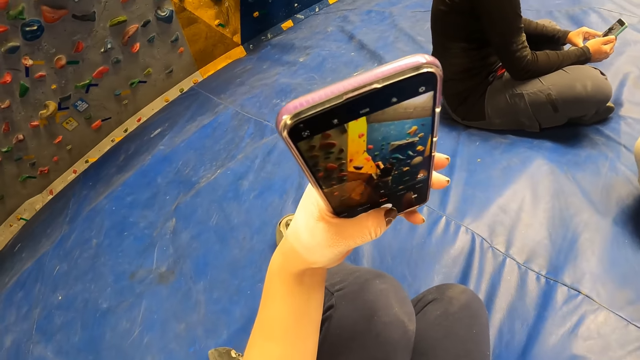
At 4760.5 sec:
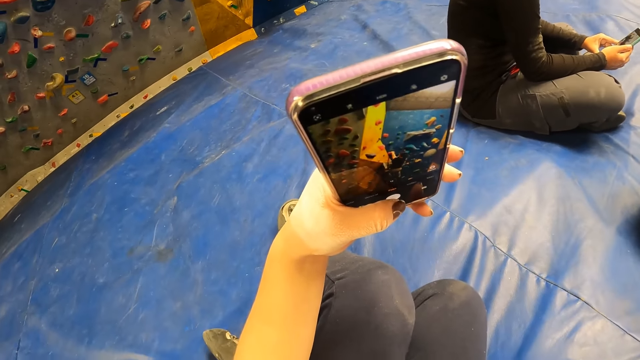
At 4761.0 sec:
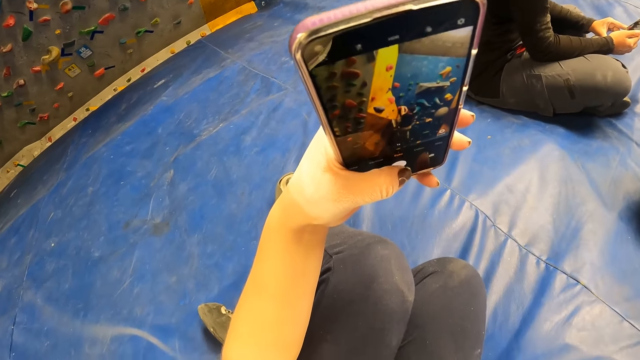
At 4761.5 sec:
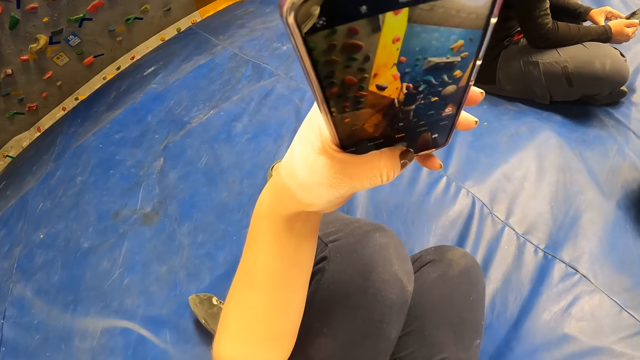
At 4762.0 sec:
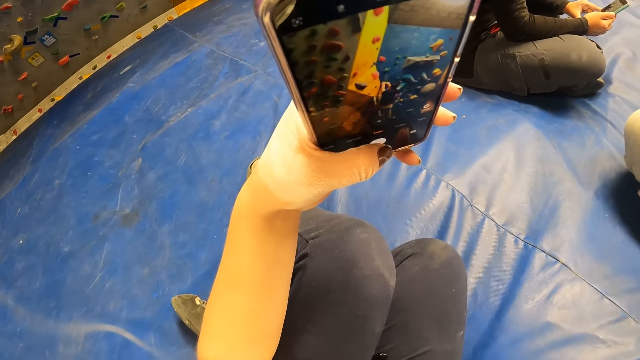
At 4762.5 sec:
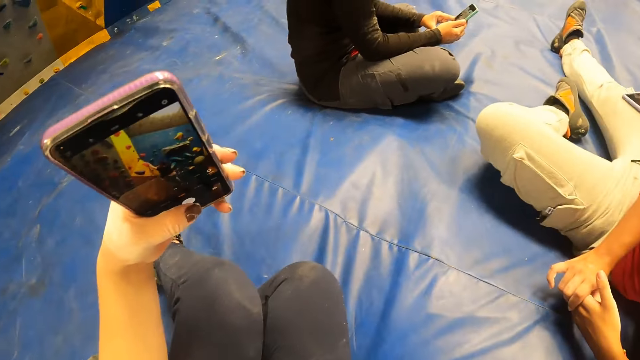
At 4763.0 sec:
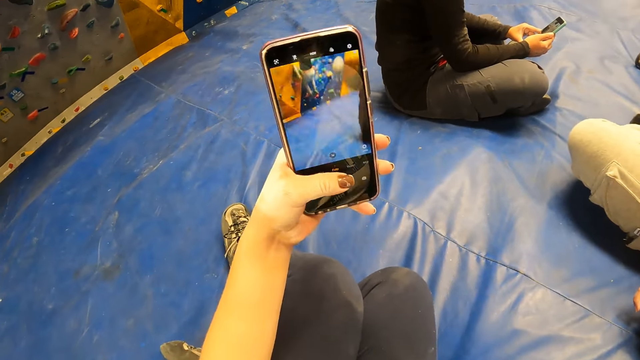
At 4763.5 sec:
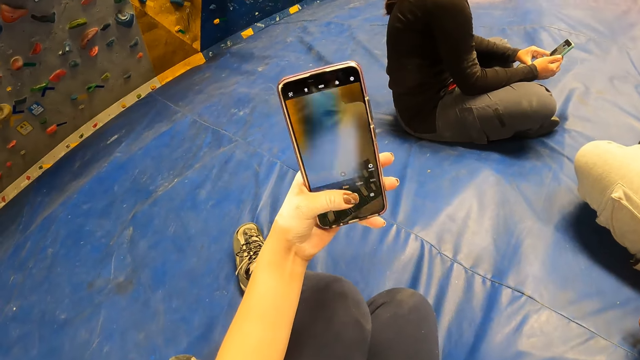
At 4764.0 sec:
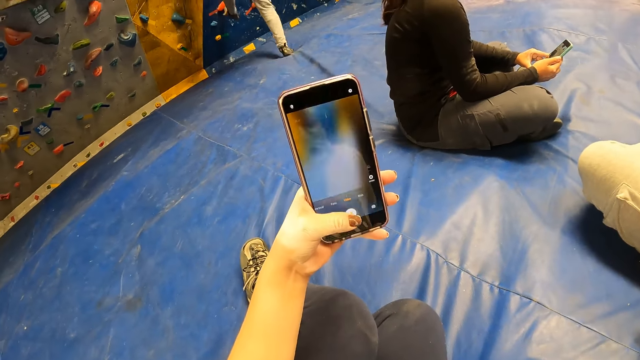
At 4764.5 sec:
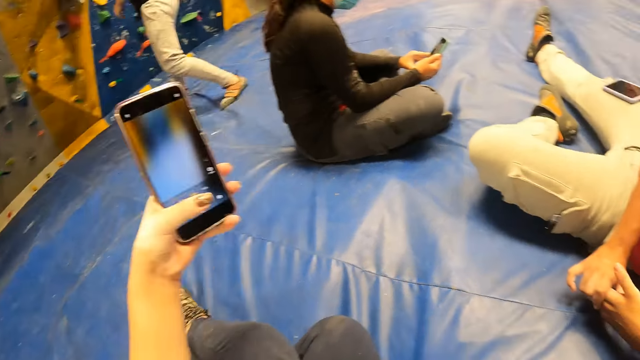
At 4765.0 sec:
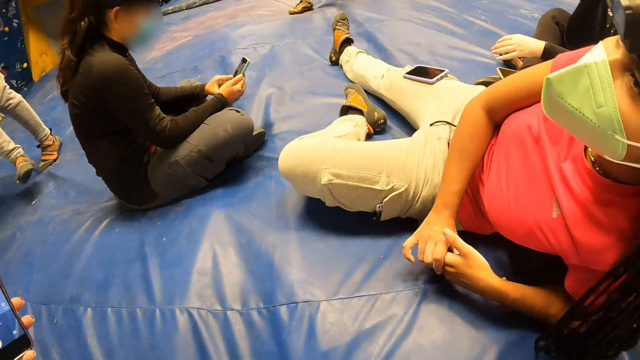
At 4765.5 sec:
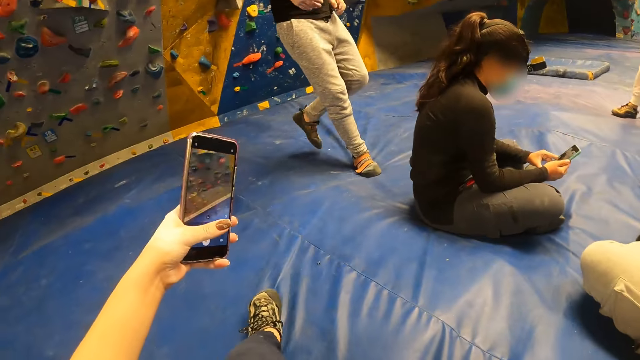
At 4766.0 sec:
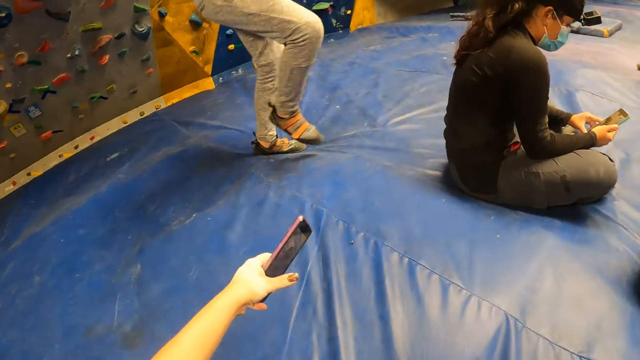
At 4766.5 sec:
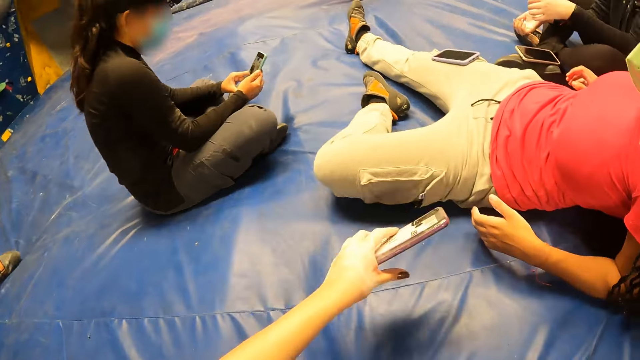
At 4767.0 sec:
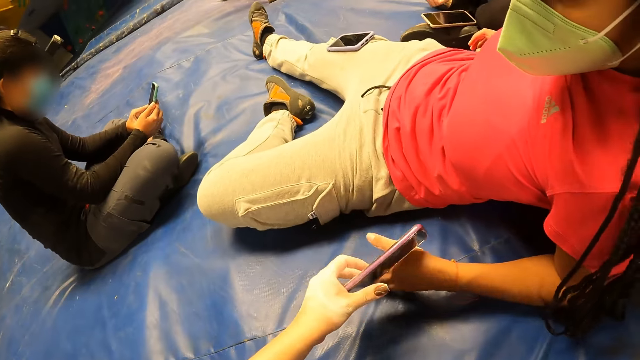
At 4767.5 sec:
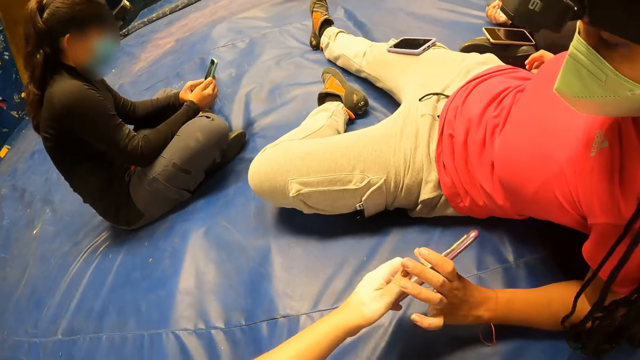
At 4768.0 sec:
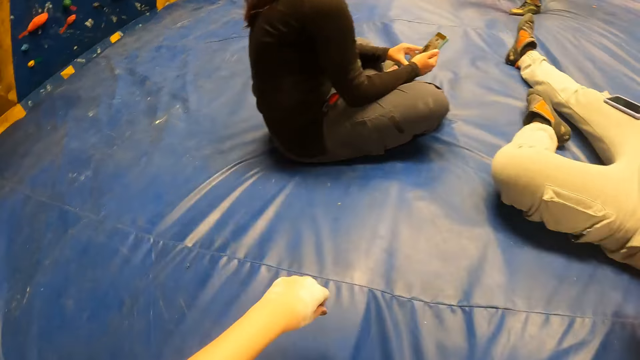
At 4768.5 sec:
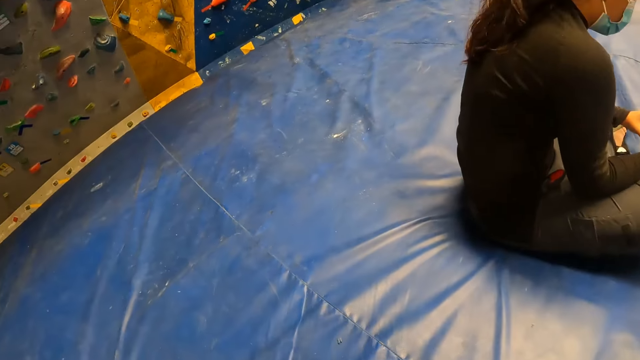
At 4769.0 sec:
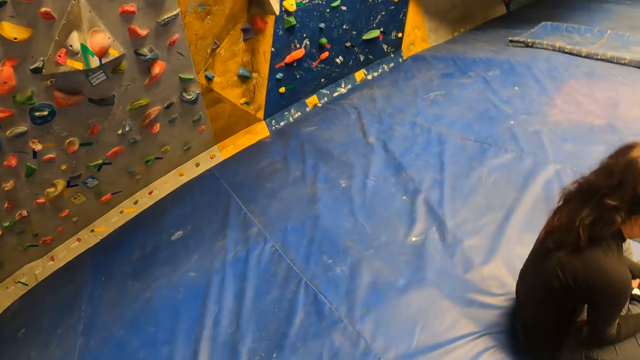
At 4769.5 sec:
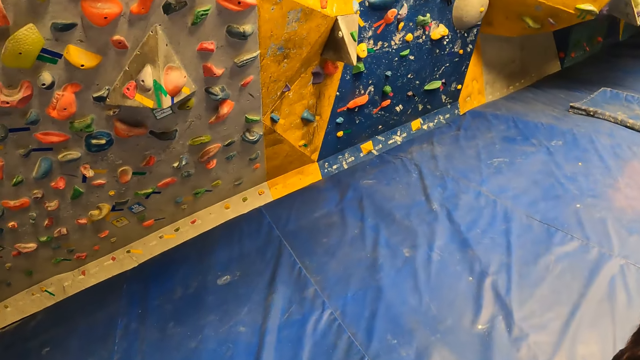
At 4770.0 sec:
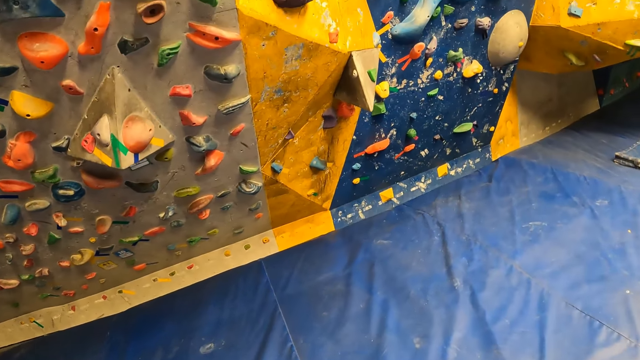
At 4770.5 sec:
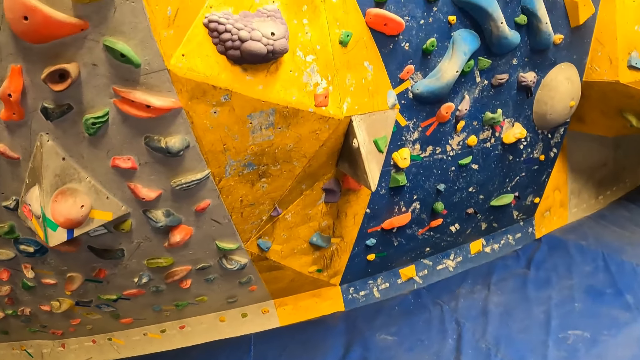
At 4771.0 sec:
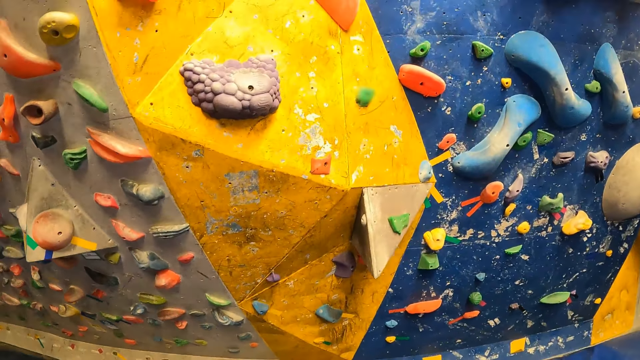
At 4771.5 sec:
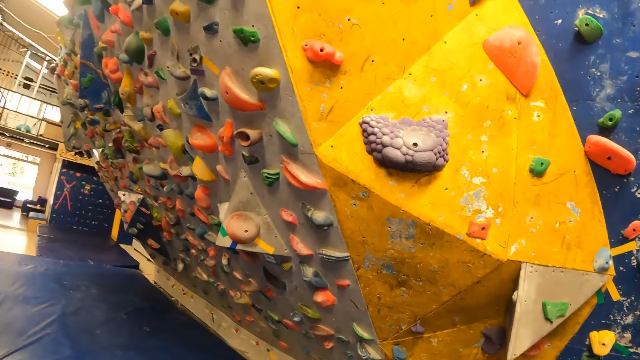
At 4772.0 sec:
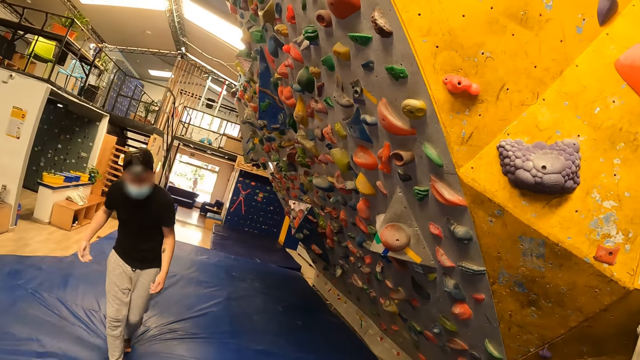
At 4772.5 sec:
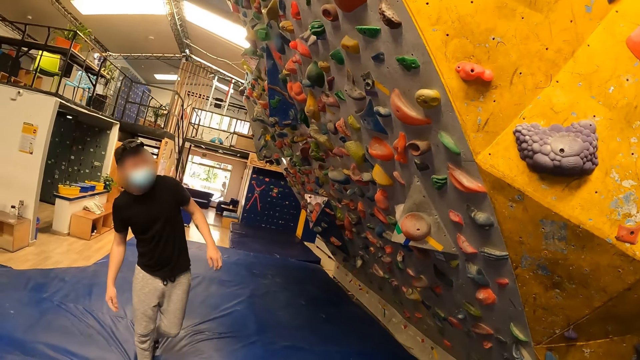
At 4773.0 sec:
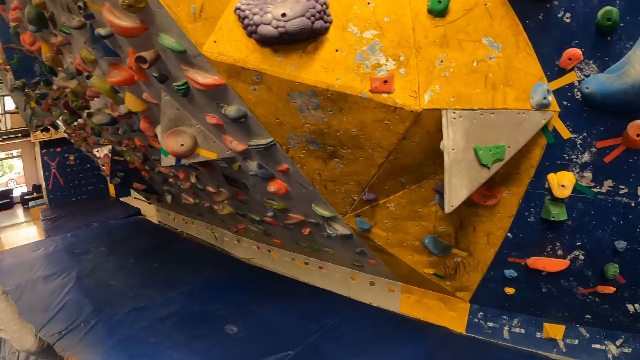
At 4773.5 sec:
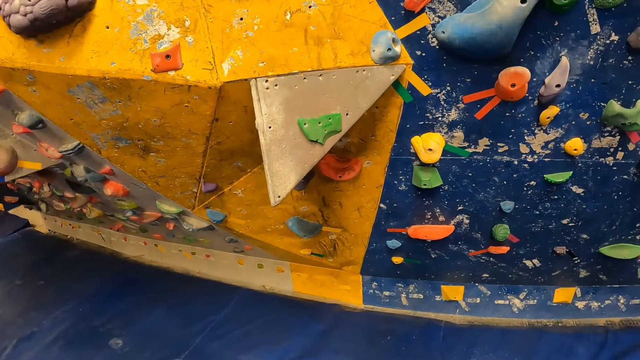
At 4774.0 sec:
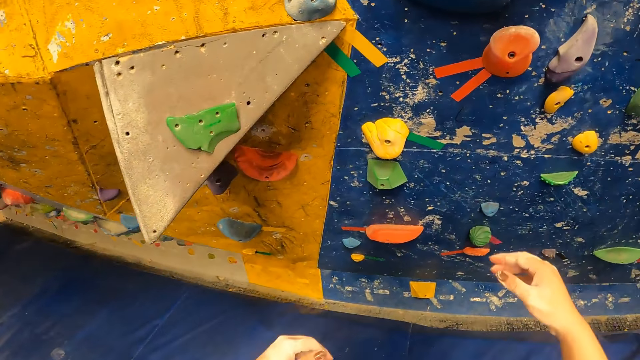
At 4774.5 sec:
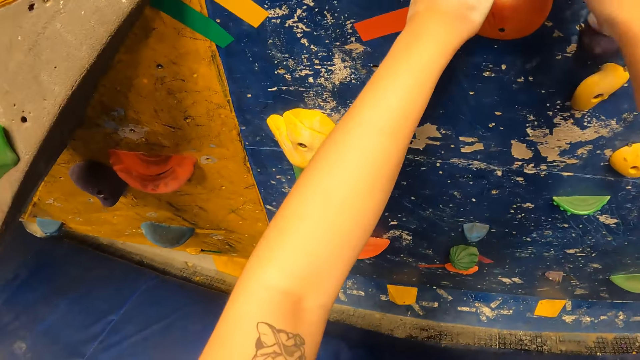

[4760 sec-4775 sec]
The man jumps down from the wall on the spongy area. The camera wearer gives the phone to a woman with her left hand. She walks to the wall, and looks at the man.

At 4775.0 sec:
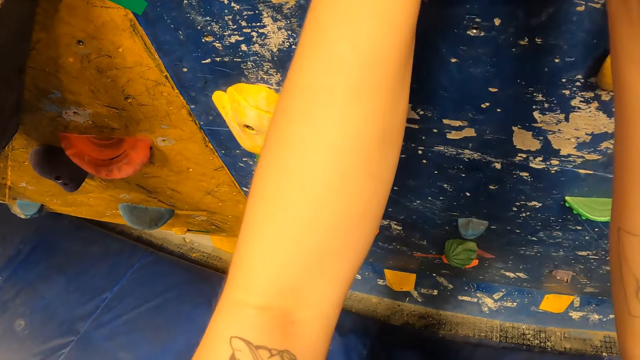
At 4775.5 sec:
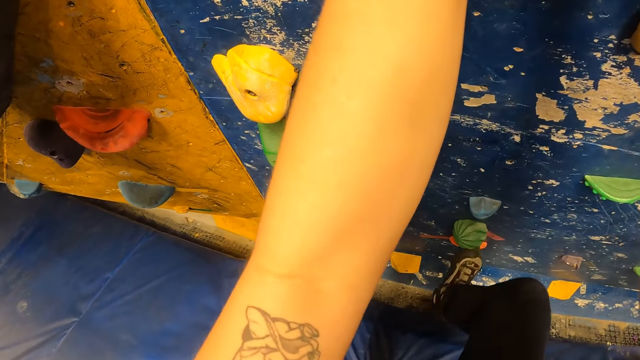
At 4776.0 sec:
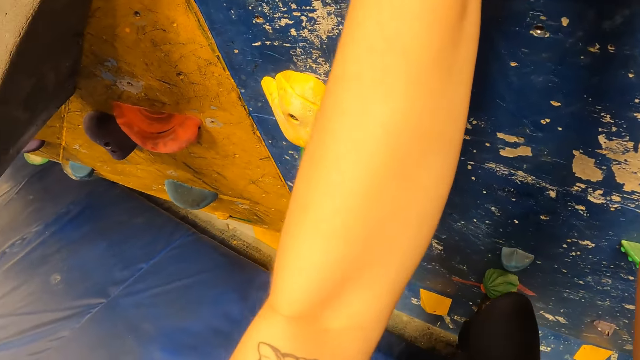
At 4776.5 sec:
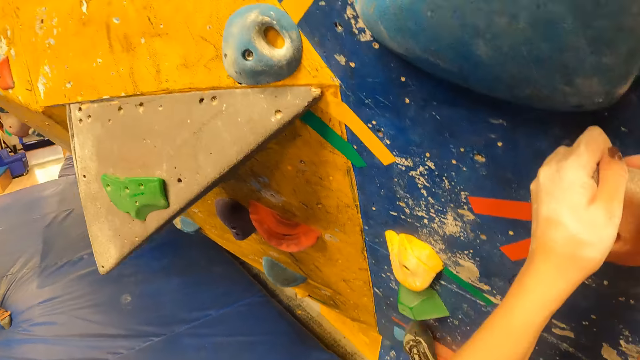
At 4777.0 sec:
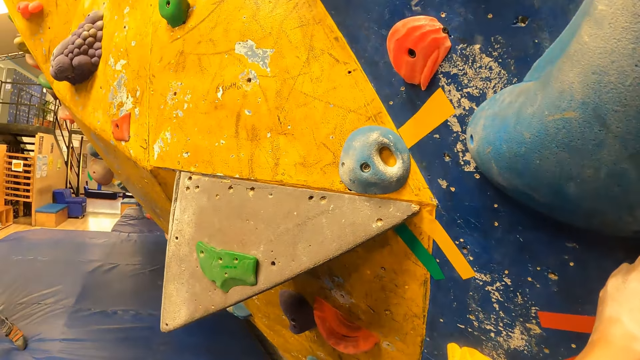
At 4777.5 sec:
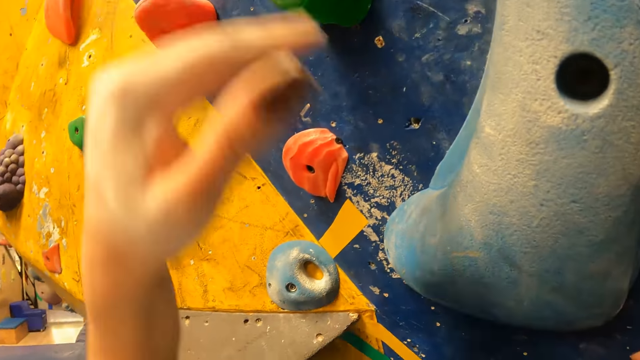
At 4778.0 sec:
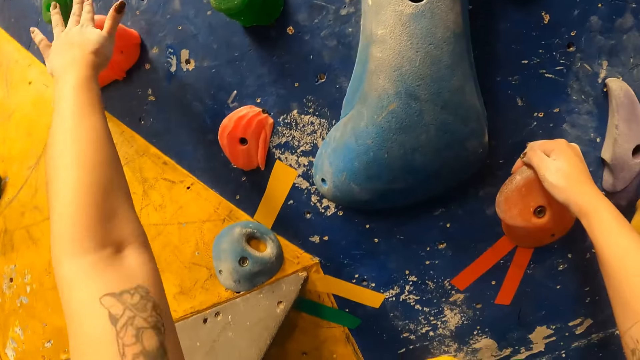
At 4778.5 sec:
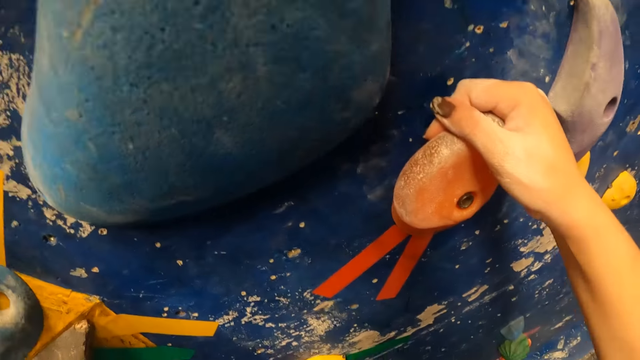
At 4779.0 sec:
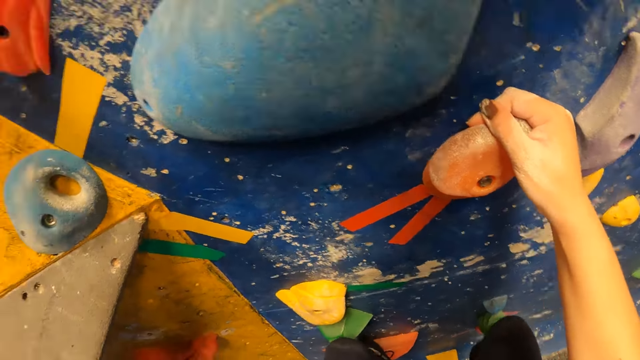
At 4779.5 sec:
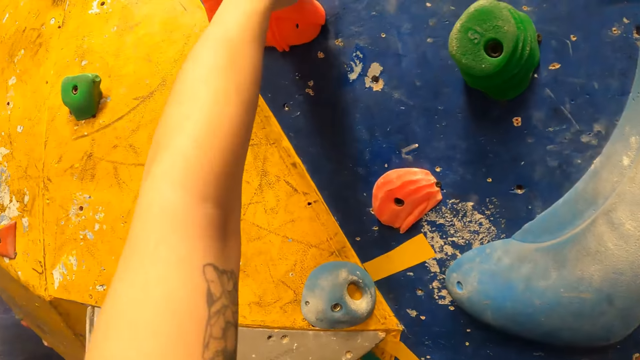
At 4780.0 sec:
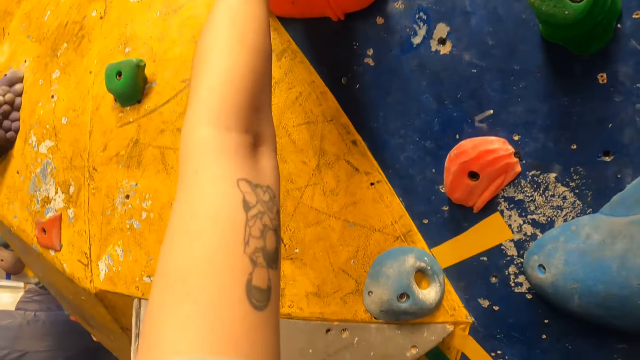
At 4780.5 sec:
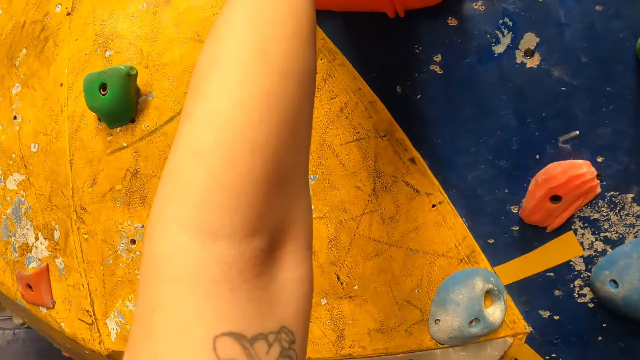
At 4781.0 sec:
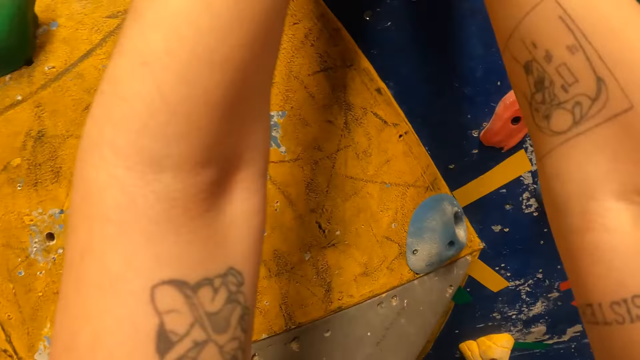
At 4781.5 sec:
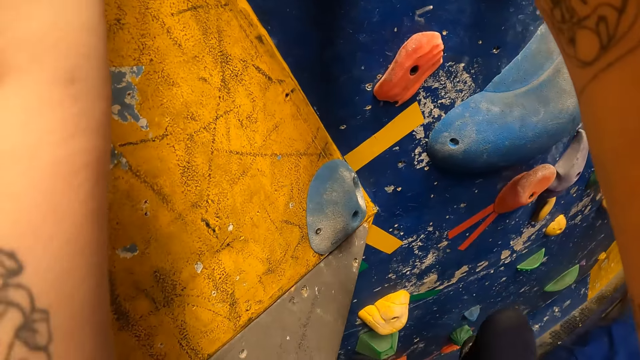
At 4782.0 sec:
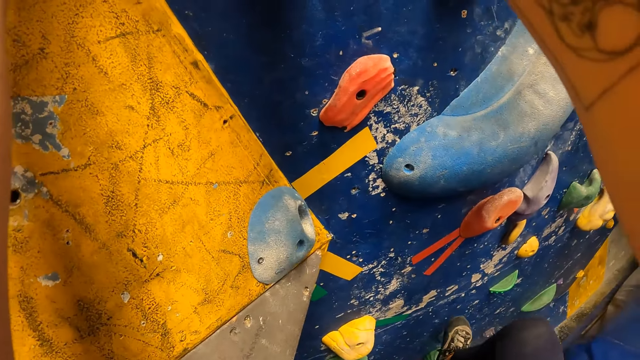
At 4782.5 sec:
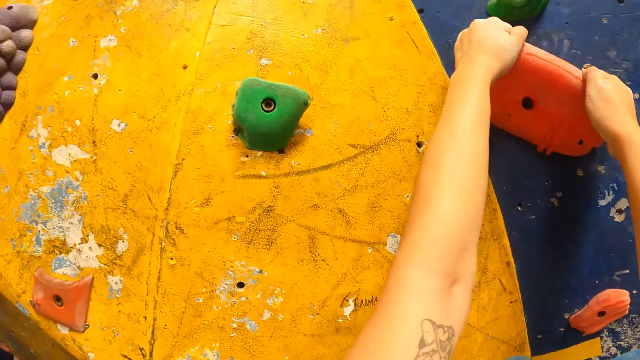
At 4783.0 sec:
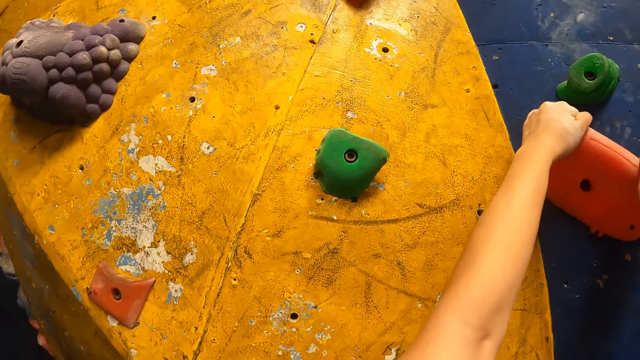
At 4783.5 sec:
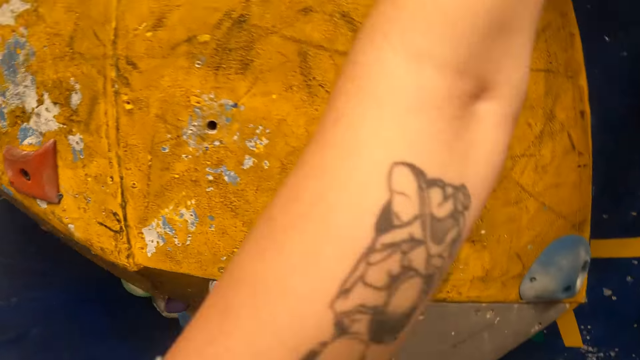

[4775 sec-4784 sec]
The camera wearer climbs on the wall.
